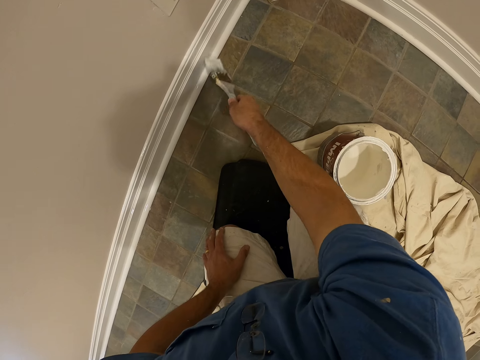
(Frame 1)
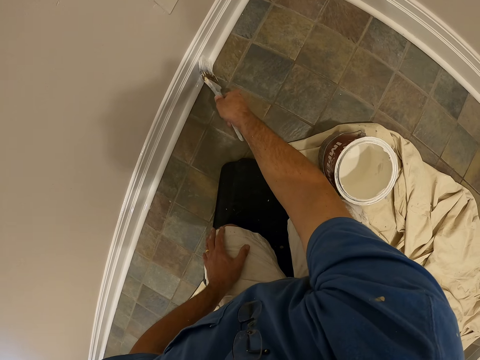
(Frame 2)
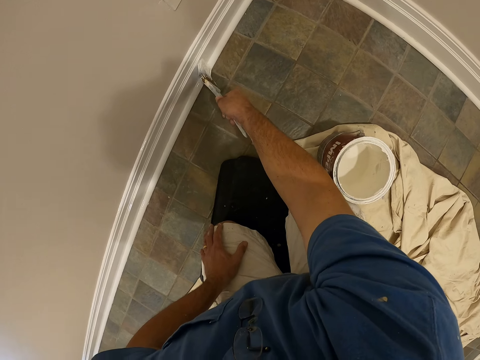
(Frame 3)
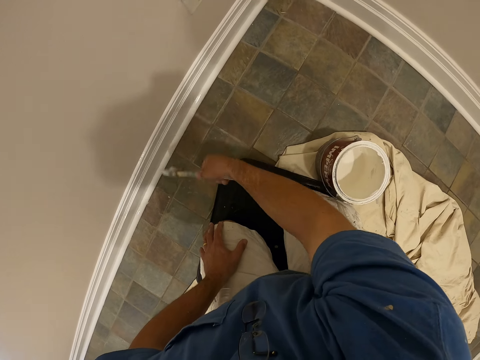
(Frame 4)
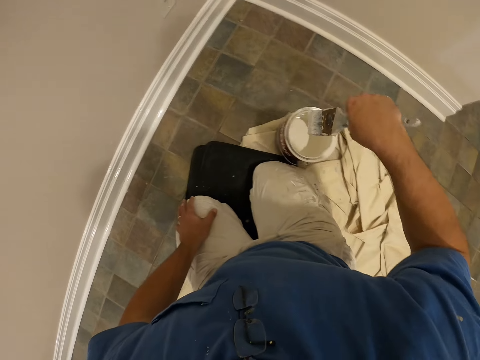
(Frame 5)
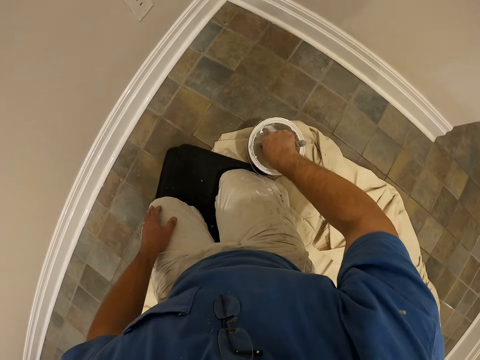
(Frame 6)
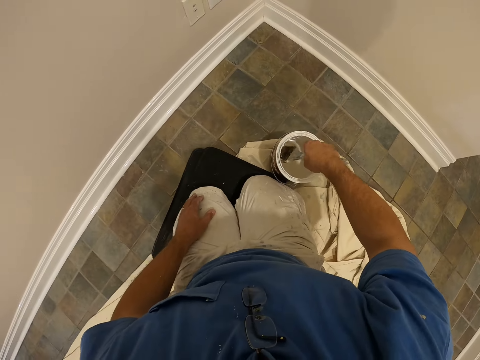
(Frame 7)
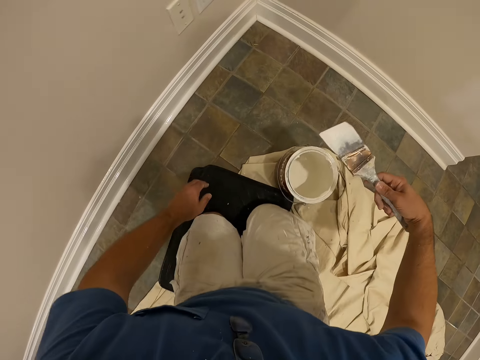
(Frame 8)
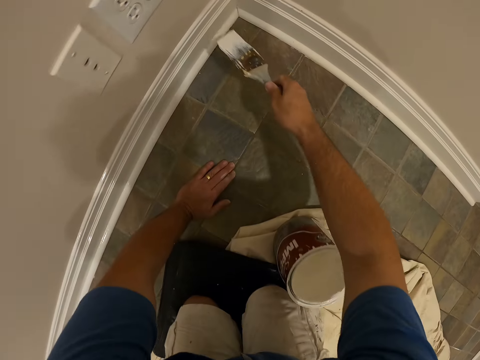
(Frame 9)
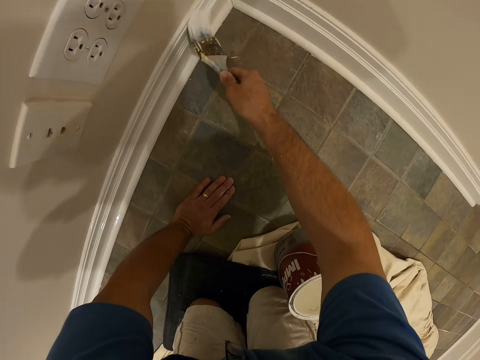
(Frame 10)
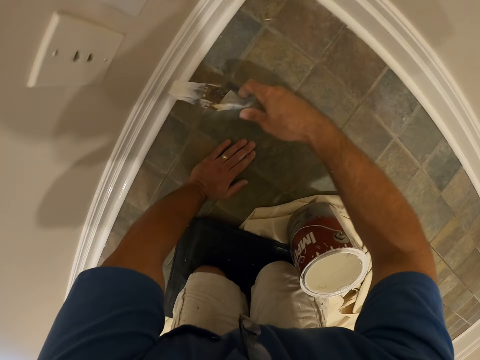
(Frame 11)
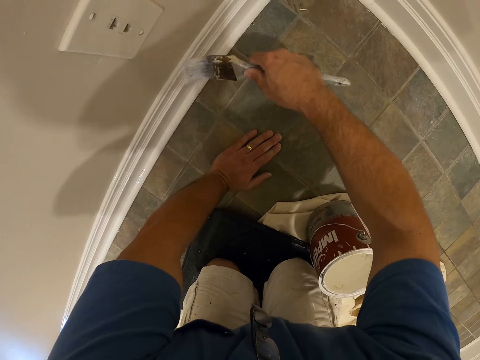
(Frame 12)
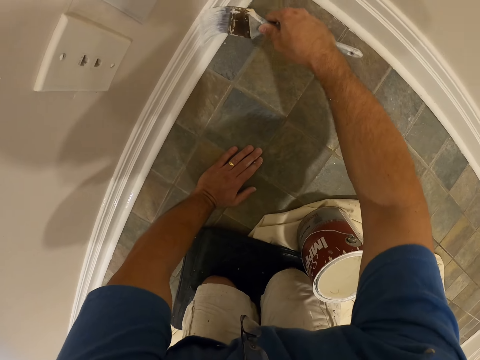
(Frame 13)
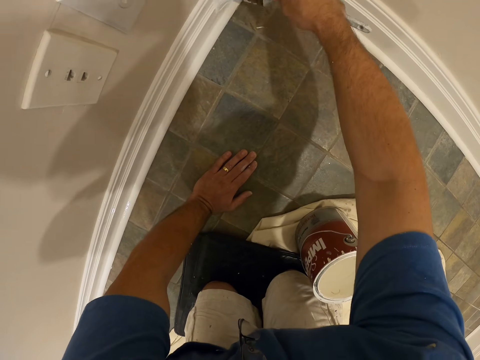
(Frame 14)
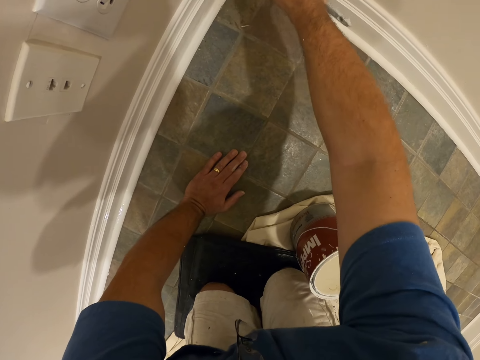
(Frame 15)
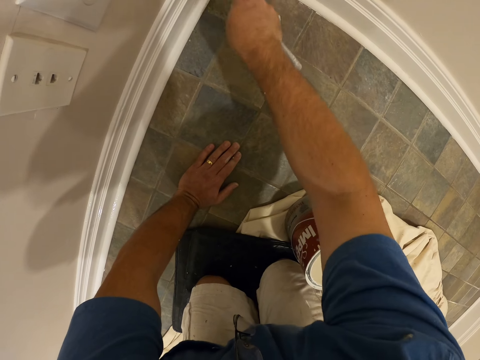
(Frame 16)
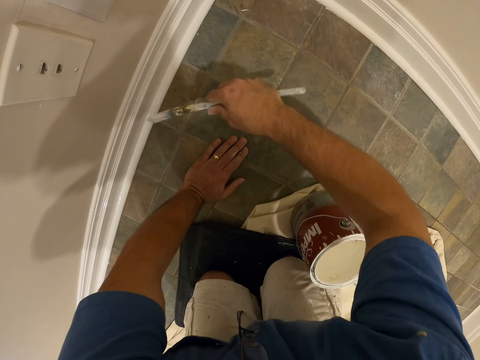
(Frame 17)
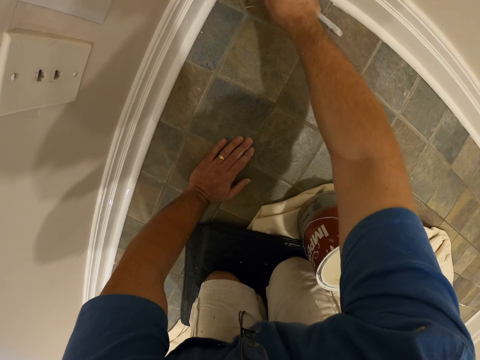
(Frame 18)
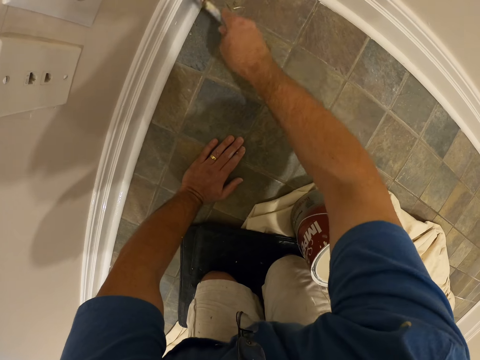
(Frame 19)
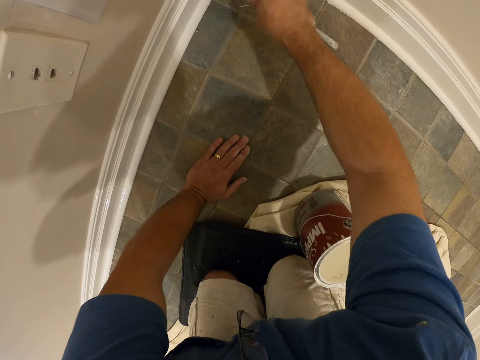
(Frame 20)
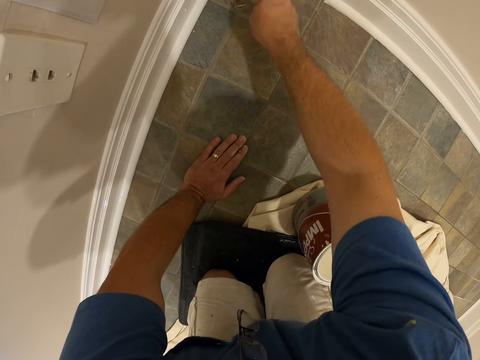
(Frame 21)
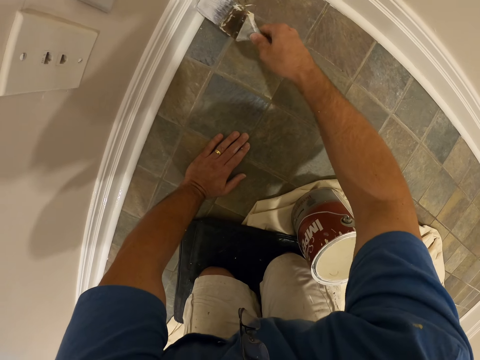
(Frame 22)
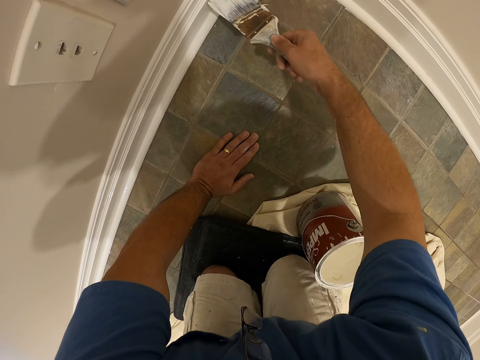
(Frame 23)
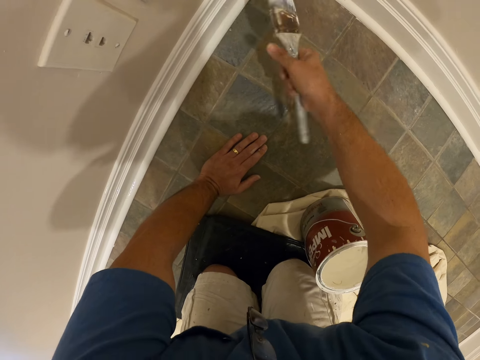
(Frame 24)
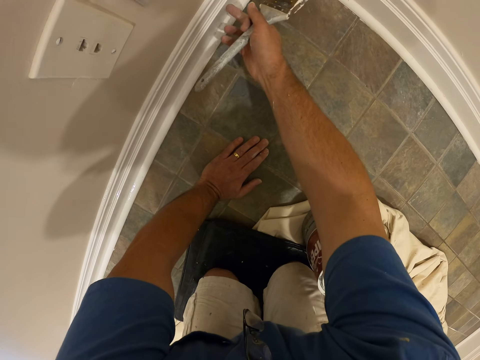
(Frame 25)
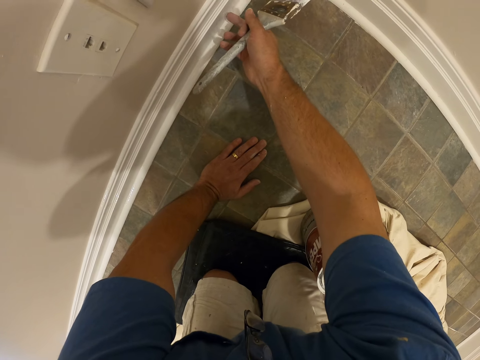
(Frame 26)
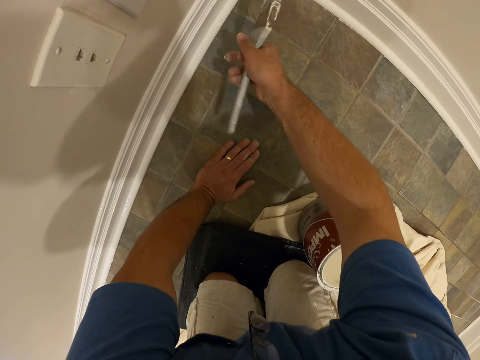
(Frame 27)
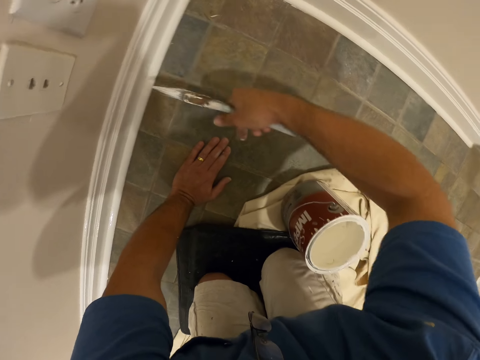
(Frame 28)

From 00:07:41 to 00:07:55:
The camera wearer dips the paint brush into the paint container with his right hand. He removes the paint brush from the paint container with his right hand. He puts his left hand on the ground. He paints the wall of the room with the paint brush. He wipes the base board with his finger. He touches the paint on the wall with his right hand. He touches the floor with the paint on his right hand. He puts his left hand on the ground.

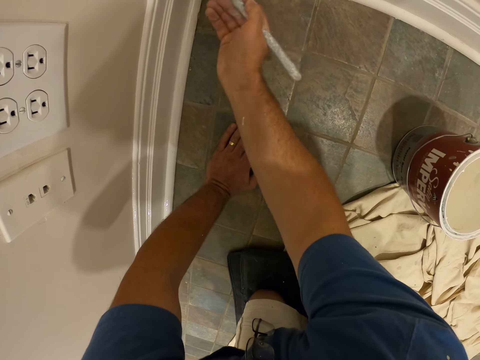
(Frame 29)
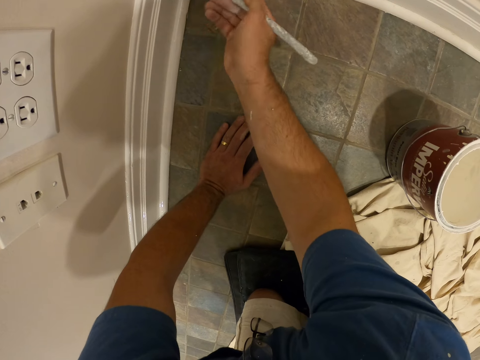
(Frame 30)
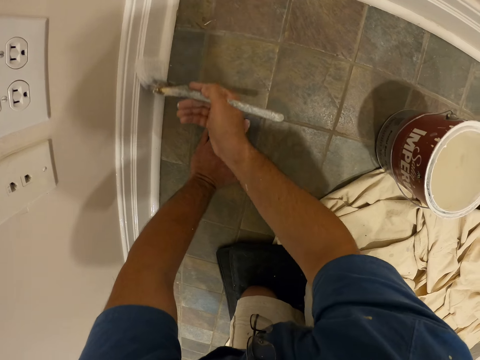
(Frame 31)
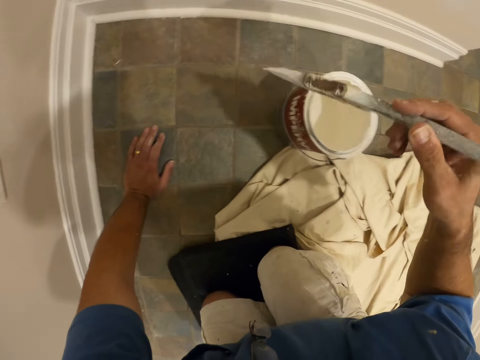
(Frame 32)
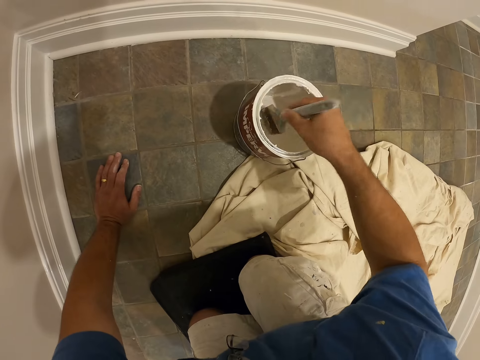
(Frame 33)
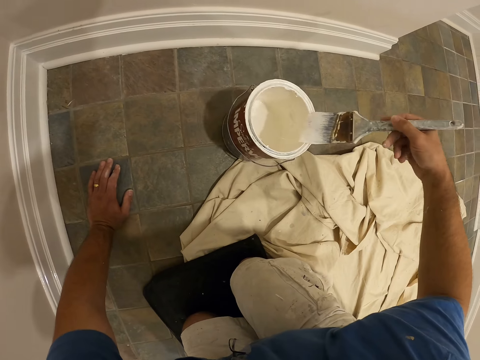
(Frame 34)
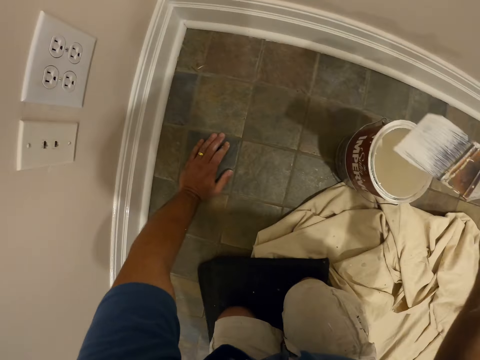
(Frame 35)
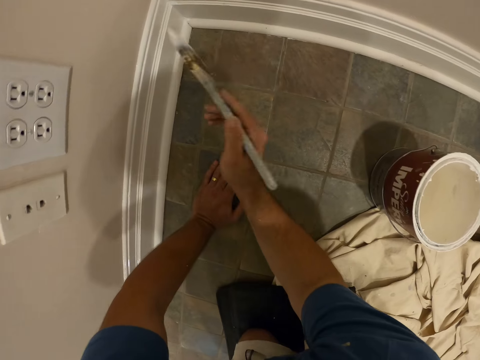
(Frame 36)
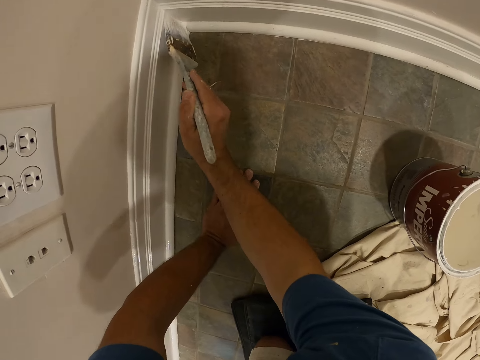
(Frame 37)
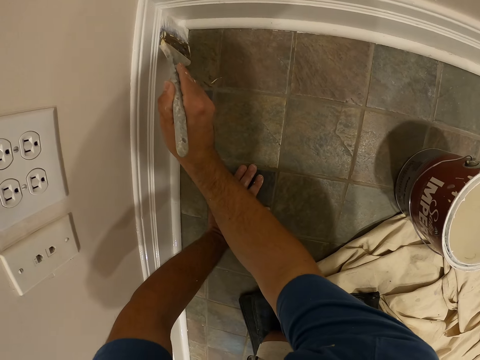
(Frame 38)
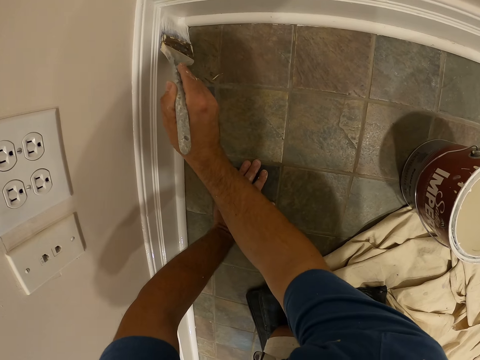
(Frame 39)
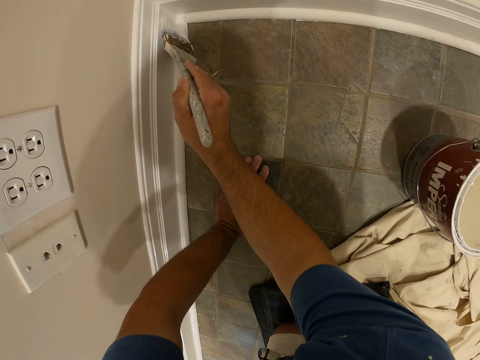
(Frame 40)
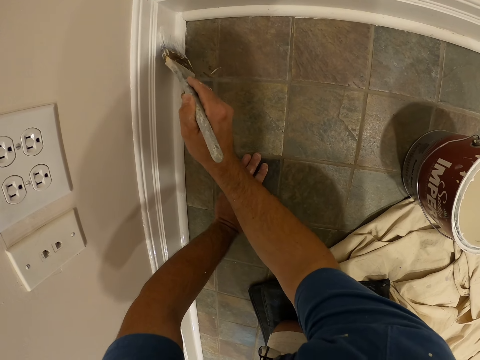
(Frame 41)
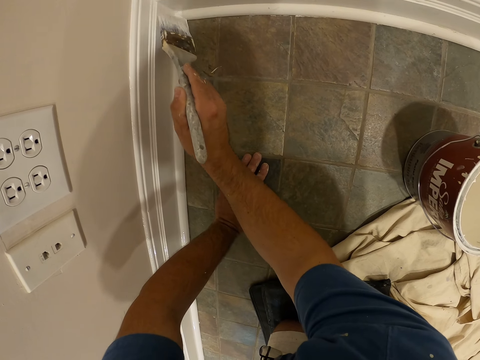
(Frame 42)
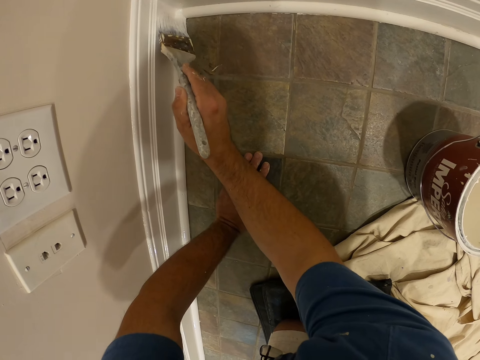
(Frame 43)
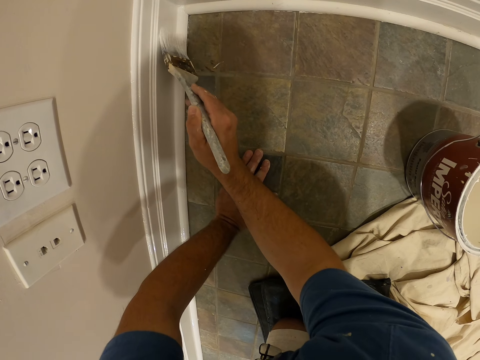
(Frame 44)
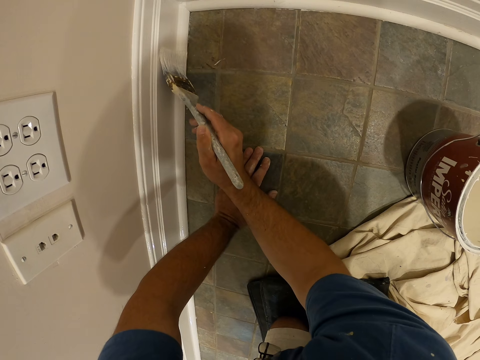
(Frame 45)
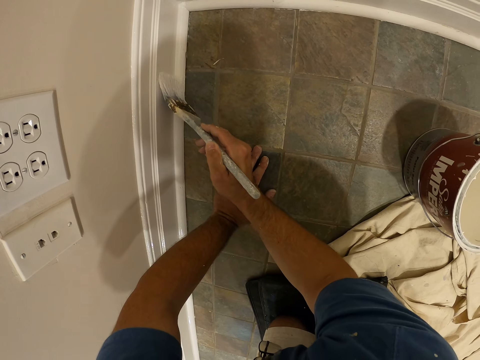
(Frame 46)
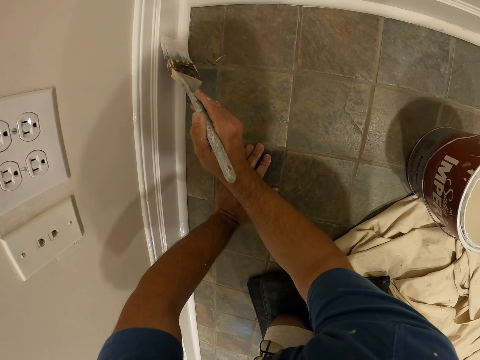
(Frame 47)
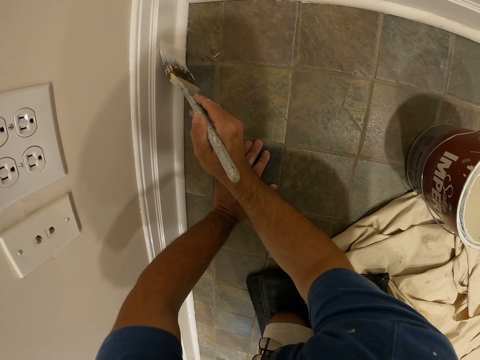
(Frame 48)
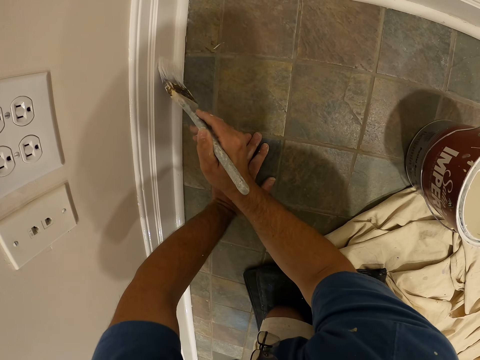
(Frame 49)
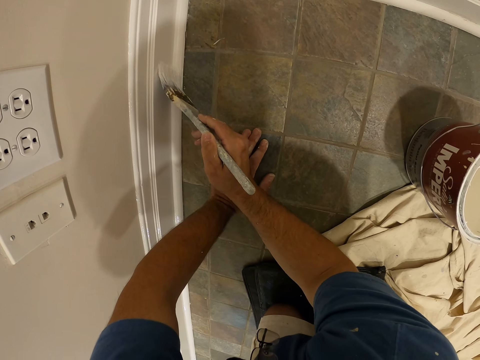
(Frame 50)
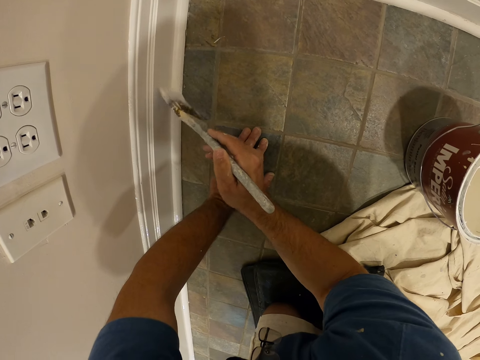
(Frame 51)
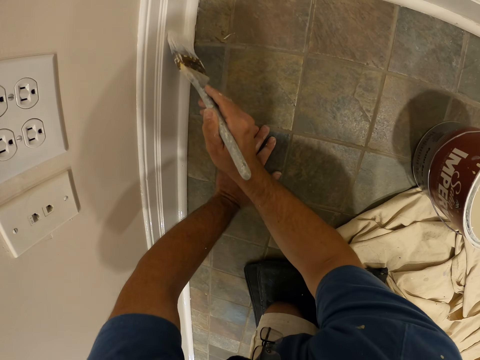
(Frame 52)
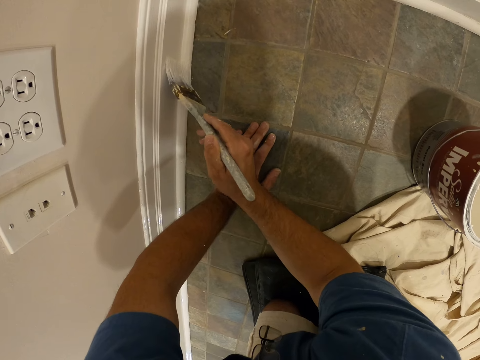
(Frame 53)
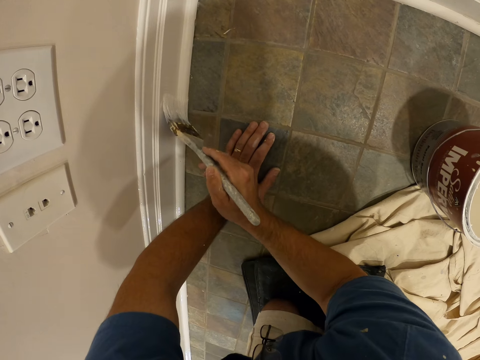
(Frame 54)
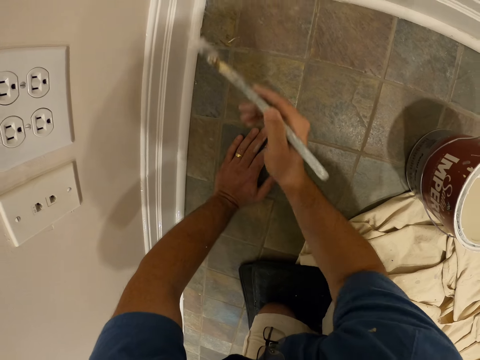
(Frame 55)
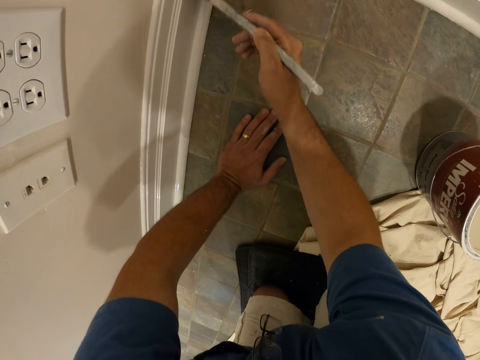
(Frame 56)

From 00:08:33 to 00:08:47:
The camera wearer dips the paint brush into the paint container with his right hand. He wipes the paint brush on the paint tin. He removes the paint brush from the paint container with his right hand. He paints the wall of the room with the paint brush.
